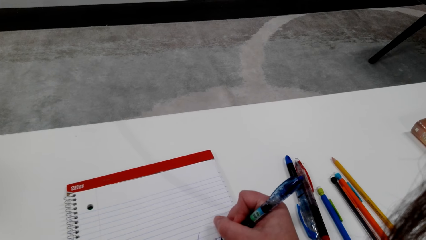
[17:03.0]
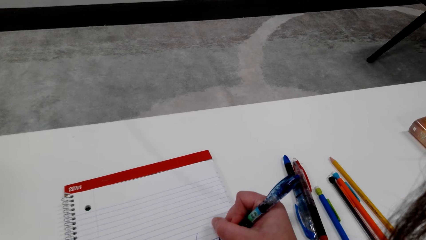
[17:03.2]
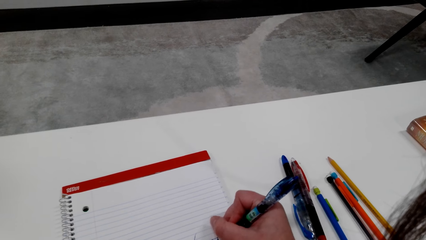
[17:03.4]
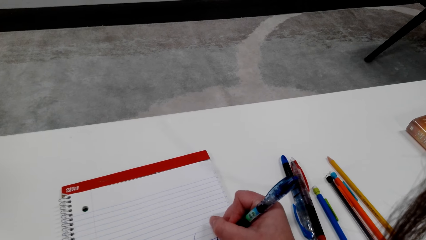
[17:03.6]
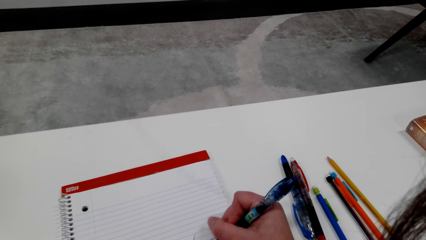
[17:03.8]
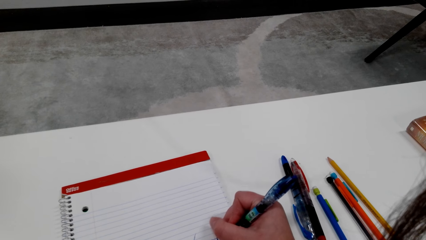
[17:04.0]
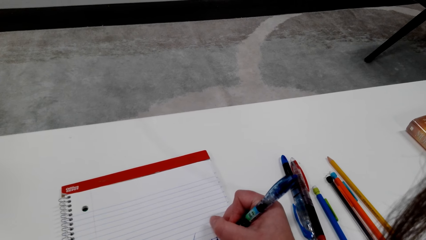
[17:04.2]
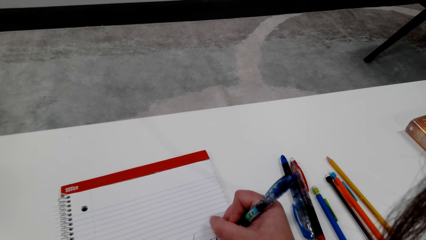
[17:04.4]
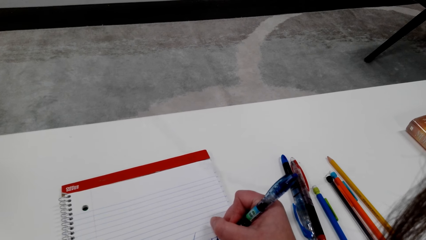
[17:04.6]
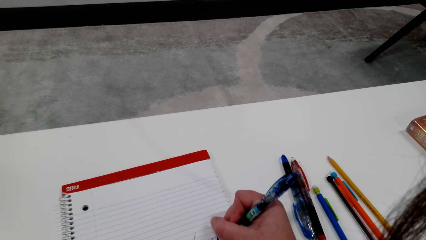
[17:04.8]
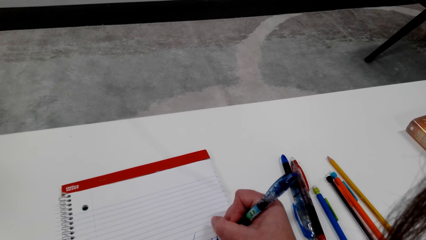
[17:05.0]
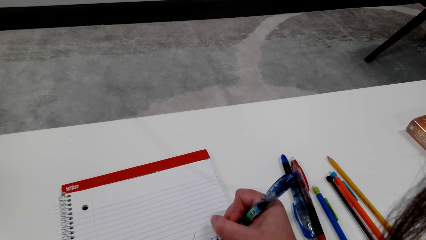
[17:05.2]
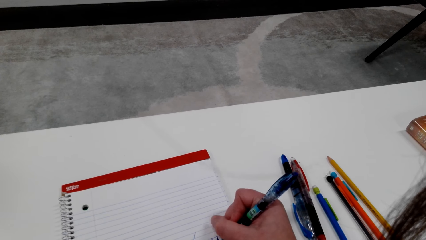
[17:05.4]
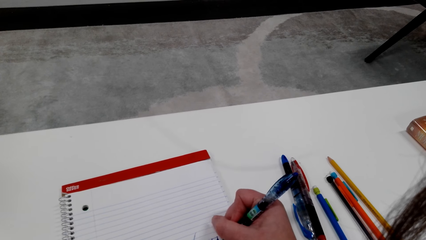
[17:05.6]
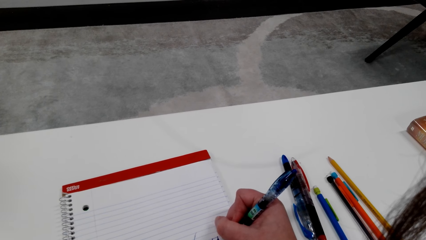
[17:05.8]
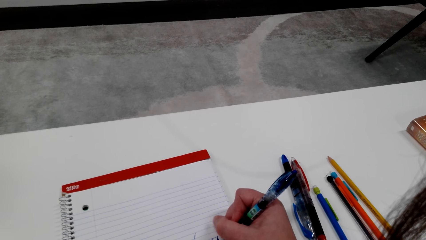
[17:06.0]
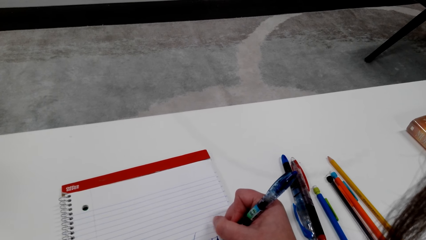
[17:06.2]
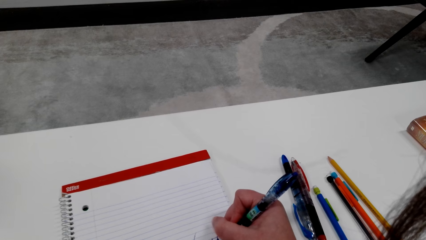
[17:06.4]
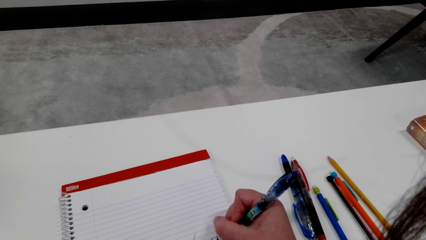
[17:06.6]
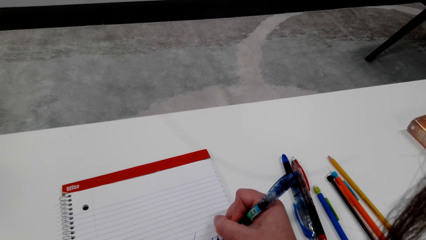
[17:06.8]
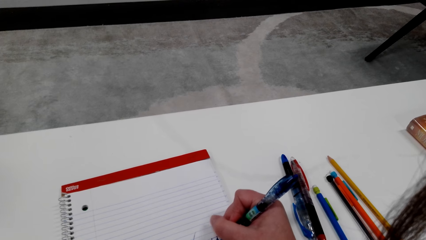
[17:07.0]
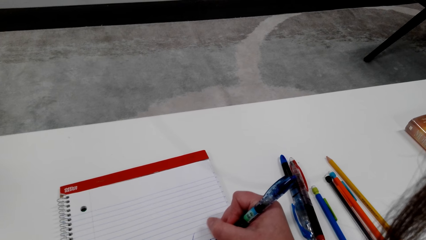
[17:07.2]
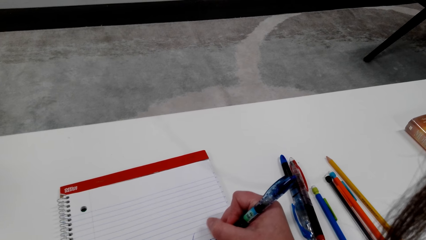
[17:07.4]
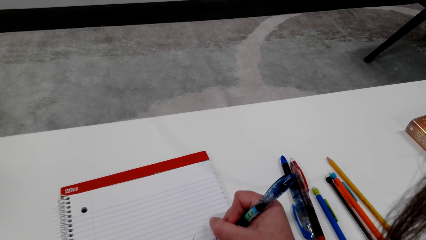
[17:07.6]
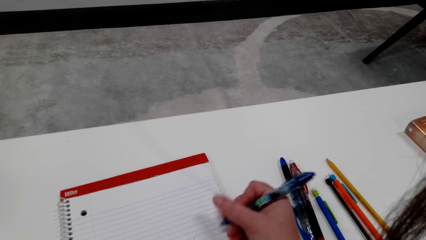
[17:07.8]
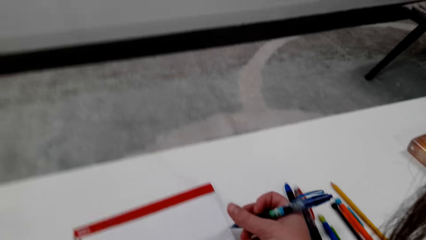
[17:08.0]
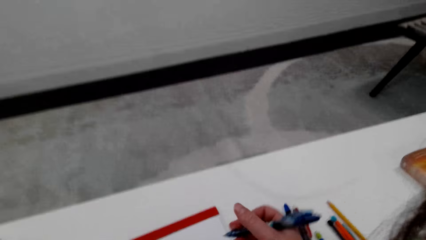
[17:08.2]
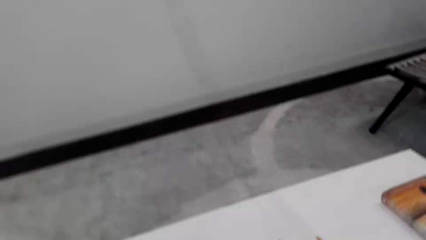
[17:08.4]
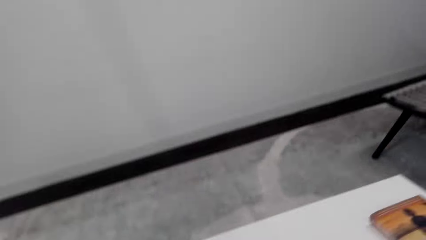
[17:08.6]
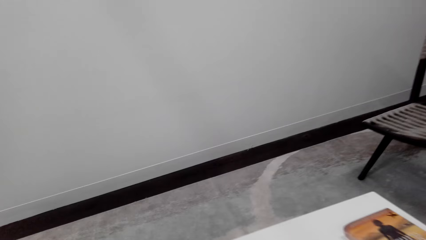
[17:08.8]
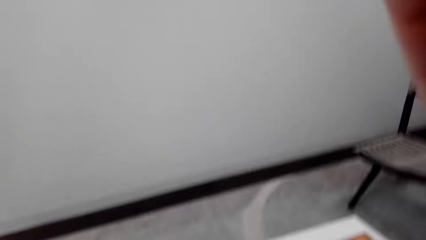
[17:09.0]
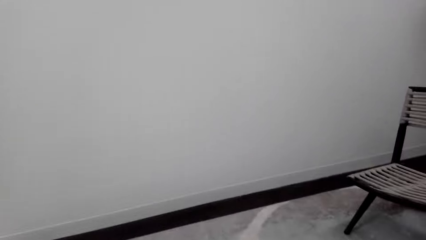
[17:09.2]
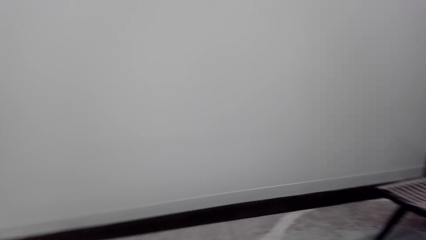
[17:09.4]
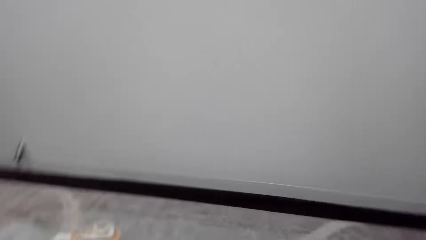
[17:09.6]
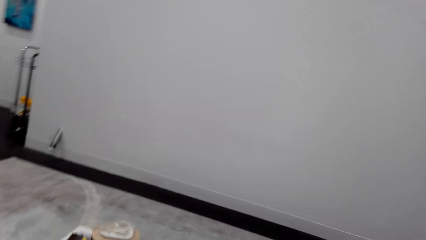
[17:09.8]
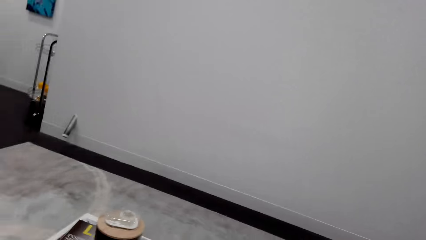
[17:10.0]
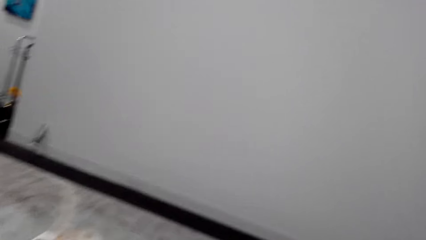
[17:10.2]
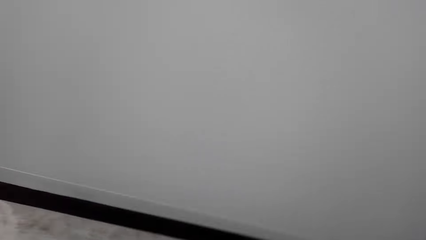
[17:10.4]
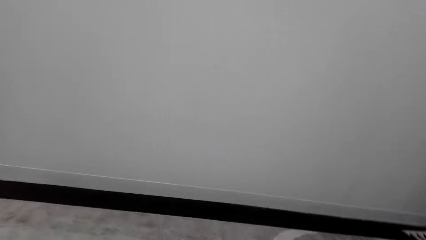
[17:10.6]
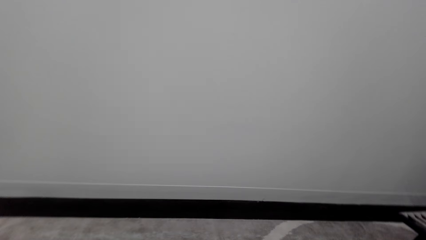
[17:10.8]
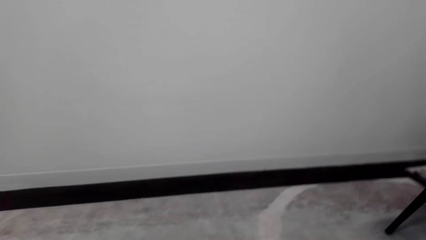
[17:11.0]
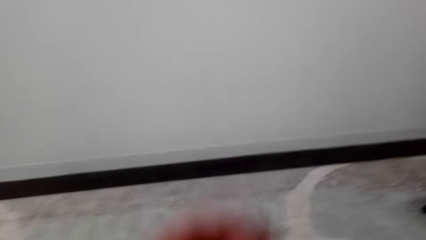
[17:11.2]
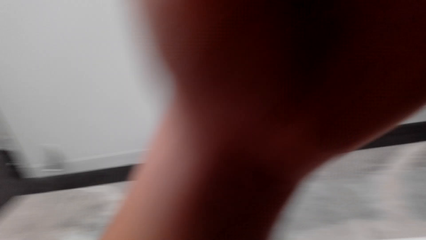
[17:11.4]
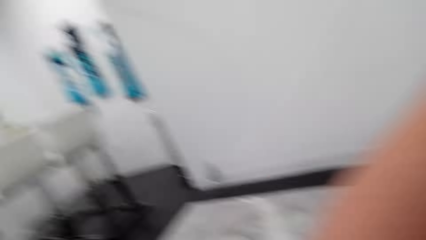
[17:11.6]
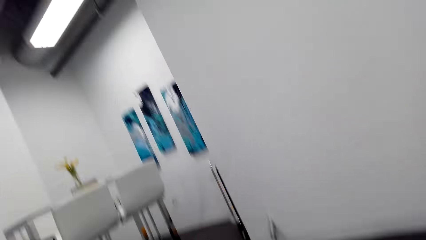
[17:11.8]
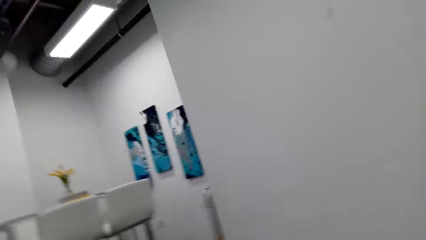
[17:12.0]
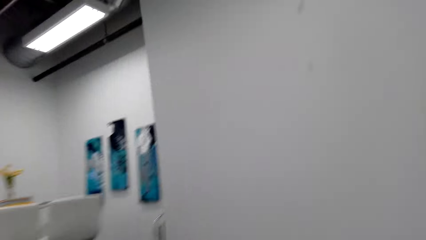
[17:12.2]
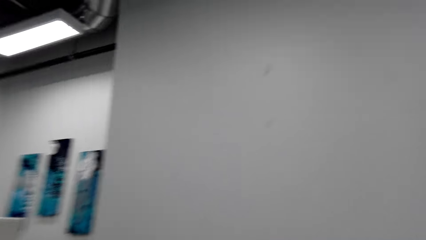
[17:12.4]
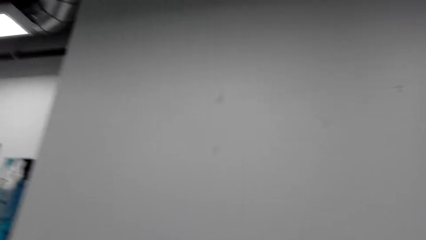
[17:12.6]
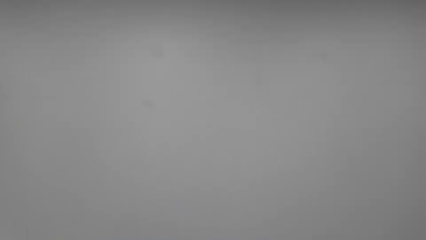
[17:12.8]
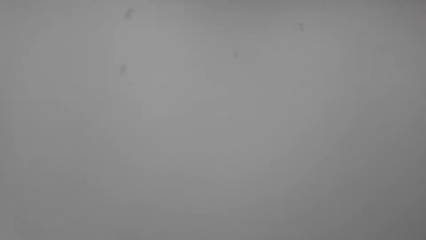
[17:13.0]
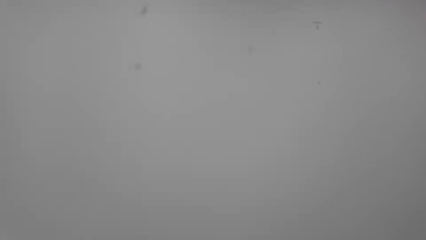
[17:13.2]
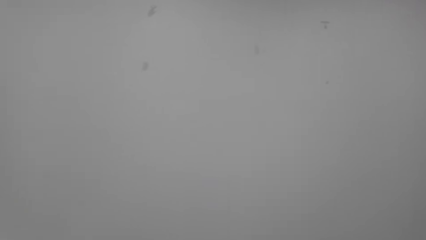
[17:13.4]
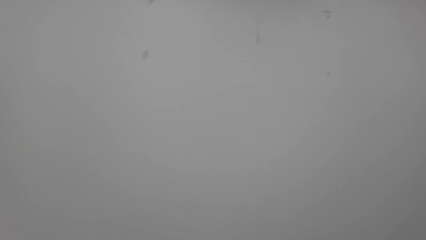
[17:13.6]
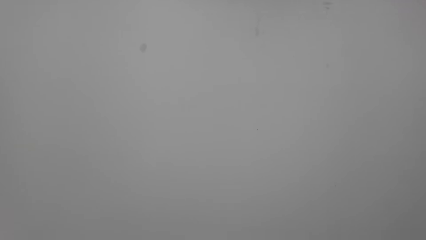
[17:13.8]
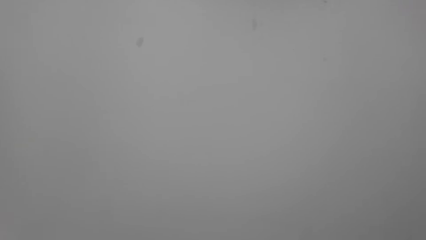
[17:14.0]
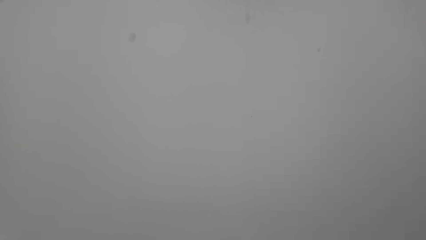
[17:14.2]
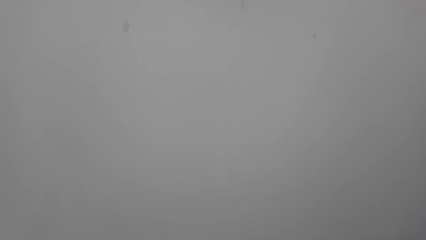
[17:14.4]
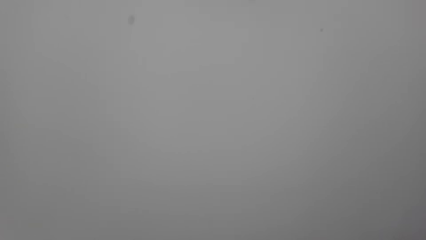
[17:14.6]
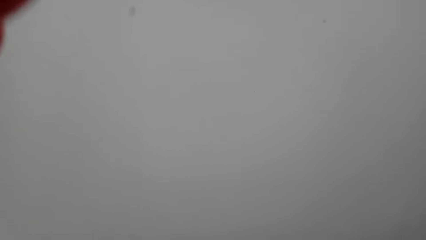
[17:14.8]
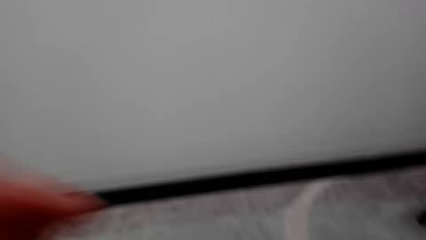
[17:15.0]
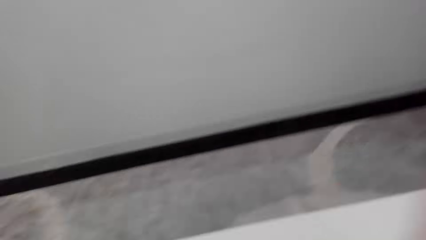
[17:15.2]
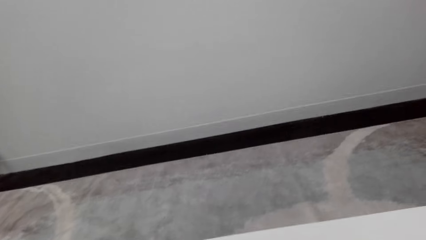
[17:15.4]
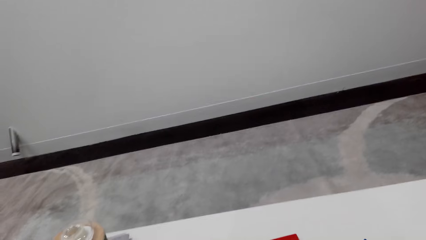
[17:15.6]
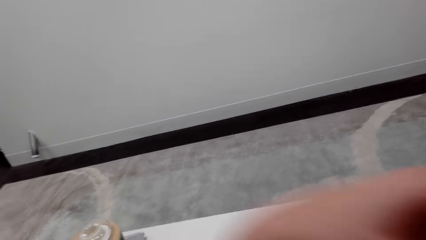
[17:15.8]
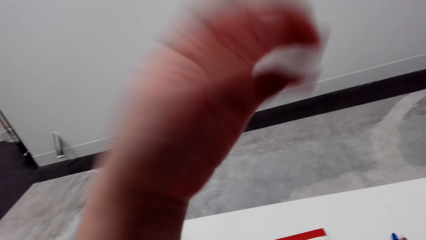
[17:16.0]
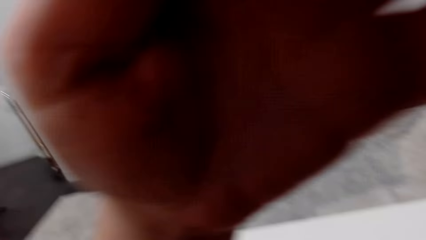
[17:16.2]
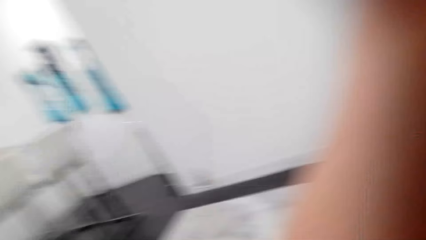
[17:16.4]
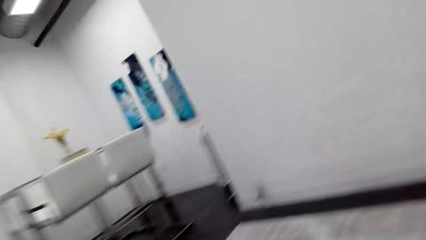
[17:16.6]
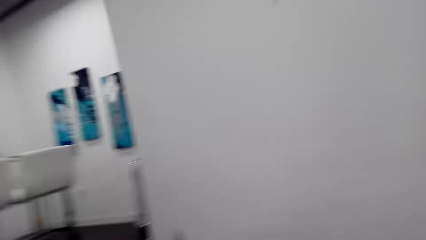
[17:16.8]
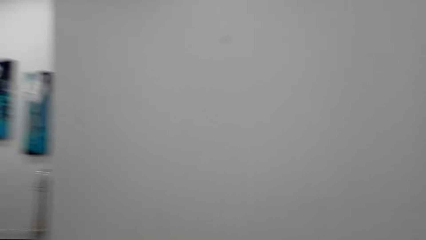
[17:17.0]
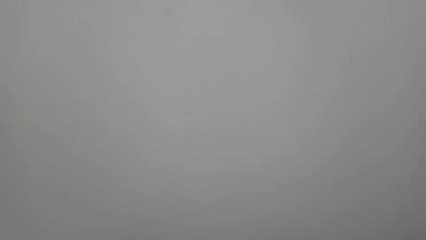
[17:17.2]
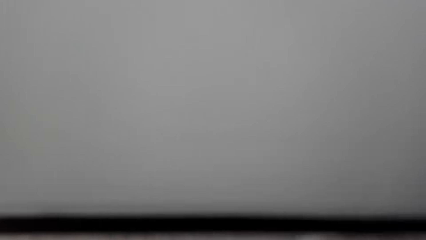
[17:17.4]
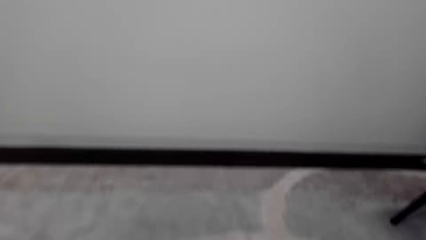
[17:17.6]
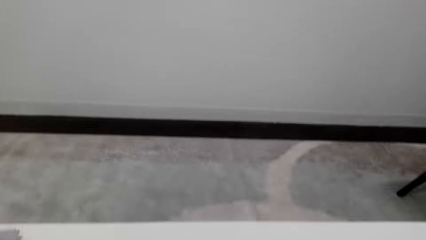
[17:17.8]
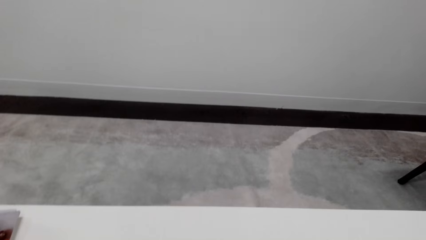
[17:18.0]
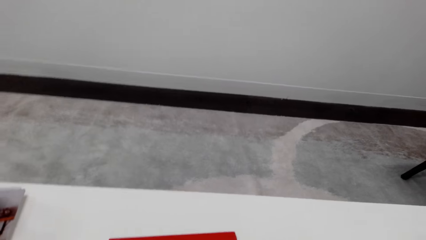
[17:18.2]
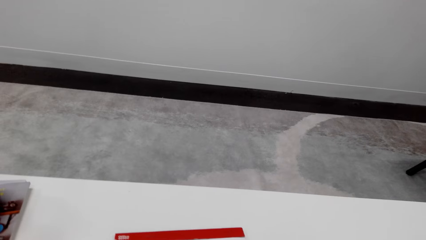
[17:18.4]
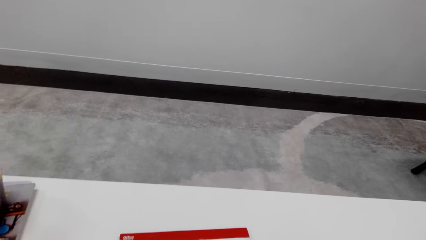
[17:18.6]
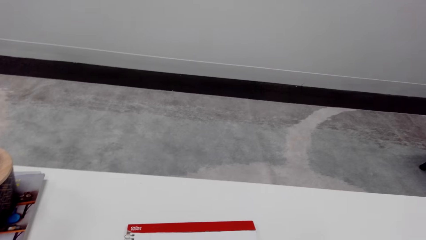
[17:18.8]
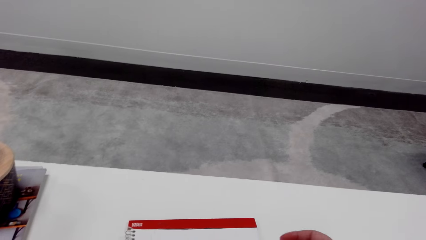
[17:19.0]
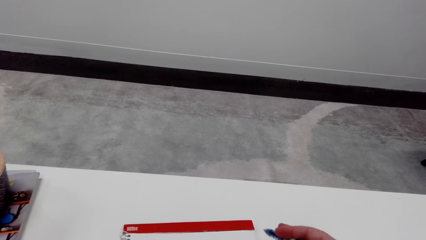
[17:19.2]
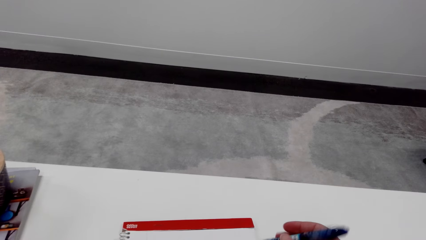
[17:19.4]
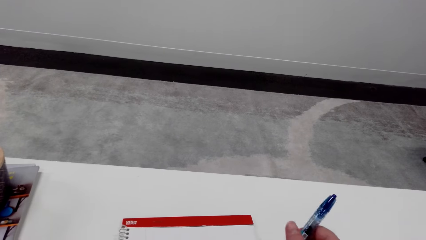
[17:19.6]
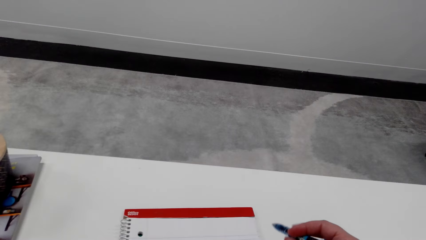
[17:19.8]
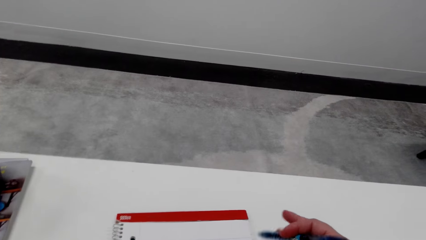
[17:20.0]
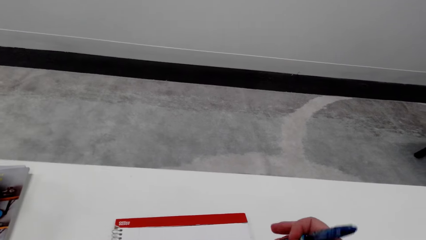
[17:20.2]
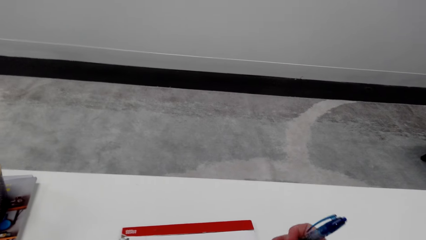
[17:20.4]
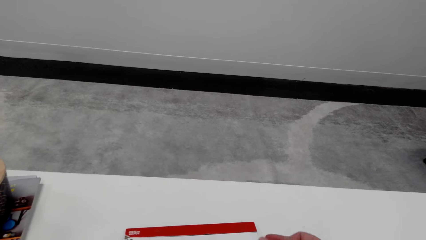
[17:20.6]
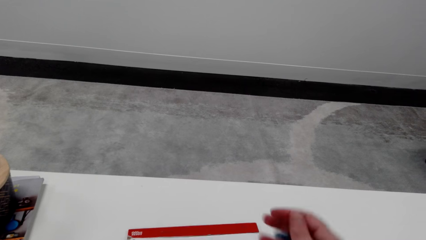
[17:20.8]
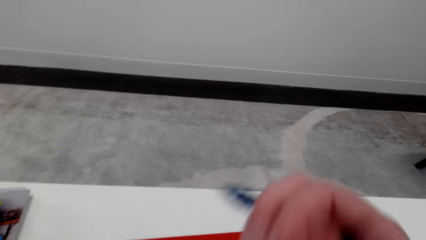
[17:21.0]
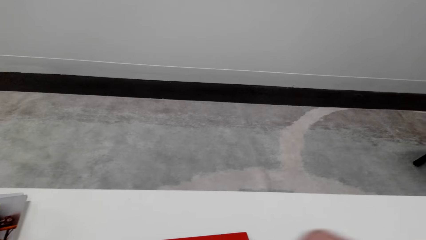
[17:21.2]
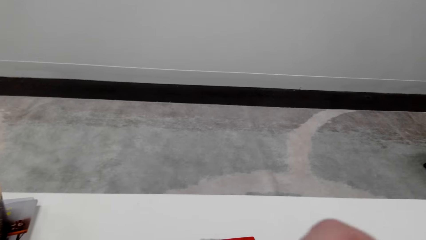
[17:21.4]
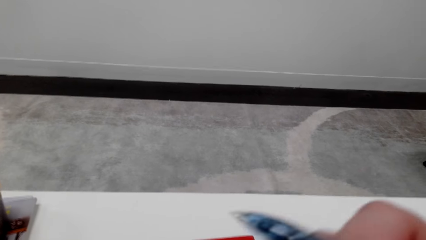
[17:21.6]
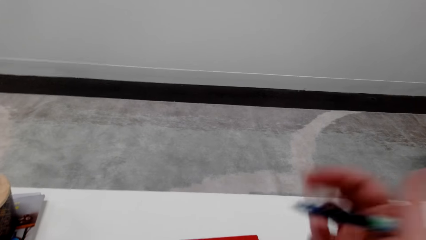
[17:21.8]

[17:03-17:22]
The camera wearer adjusts a pen on her hand. She adjusts a camera. She lifts her hand. She looks around the room. She lifts her hand. She looks around the room. She adjusts the camera. She lifts her hand. She looks around the room. She adjusts the pen on her hand.
